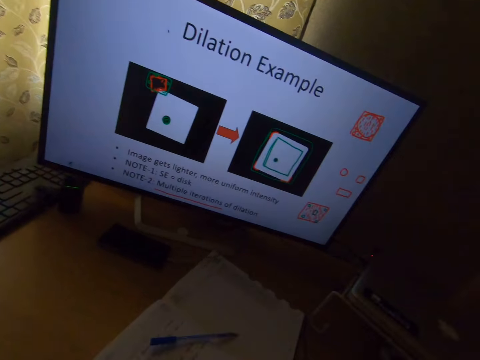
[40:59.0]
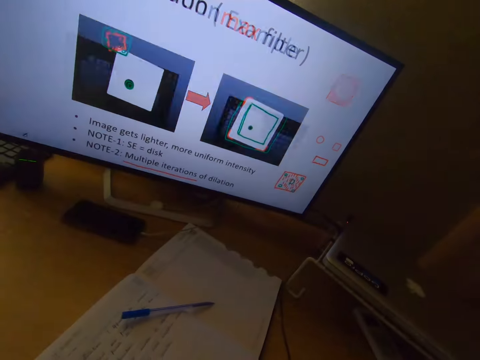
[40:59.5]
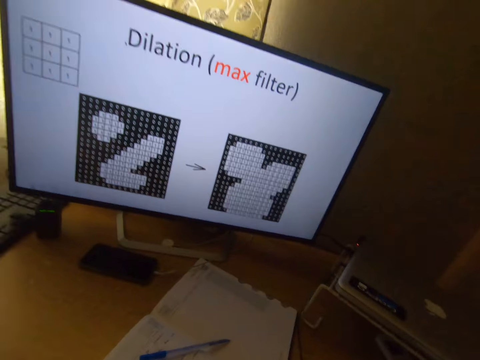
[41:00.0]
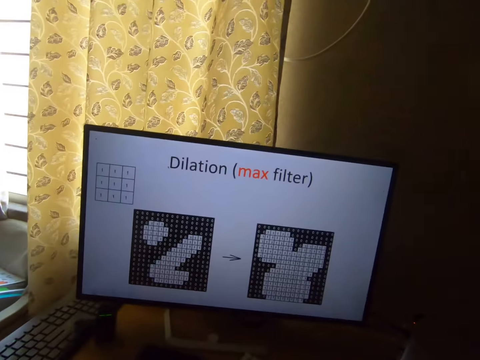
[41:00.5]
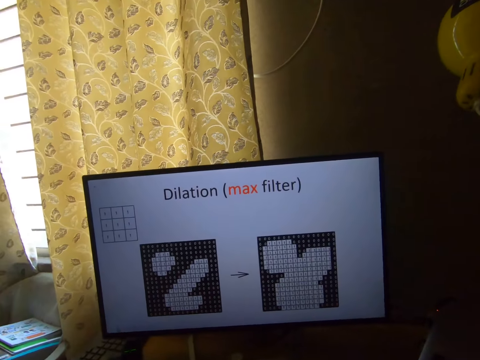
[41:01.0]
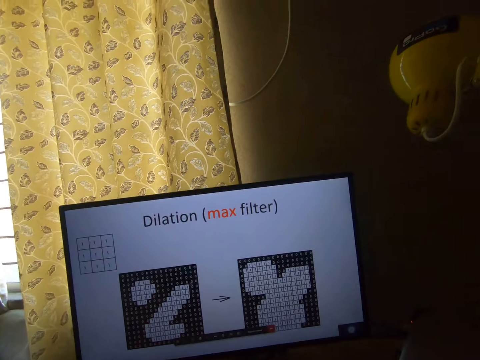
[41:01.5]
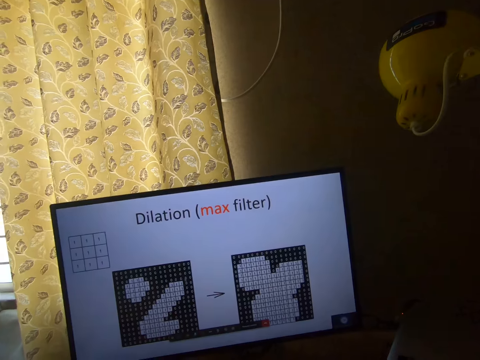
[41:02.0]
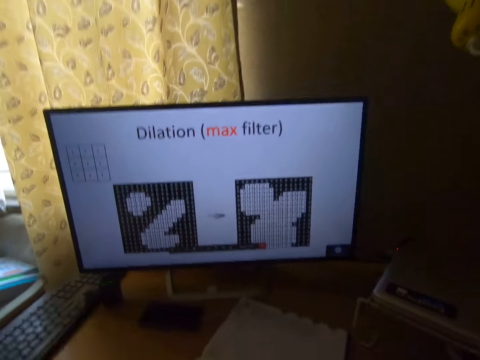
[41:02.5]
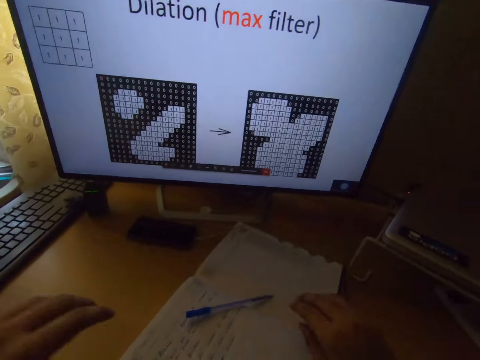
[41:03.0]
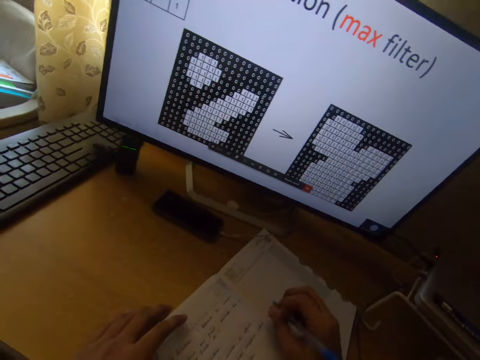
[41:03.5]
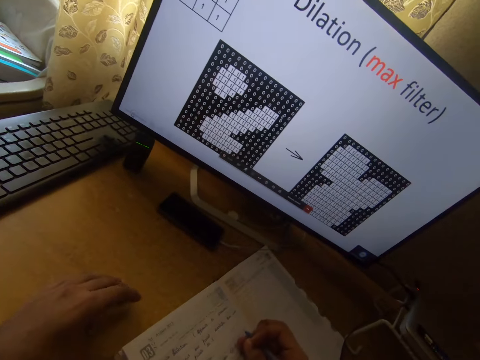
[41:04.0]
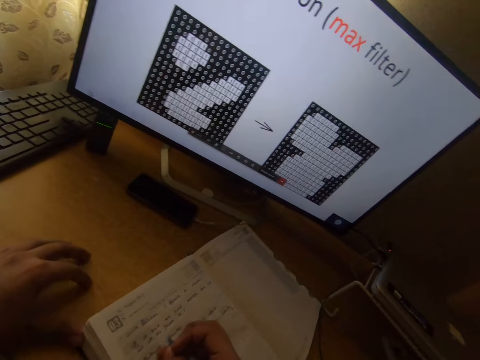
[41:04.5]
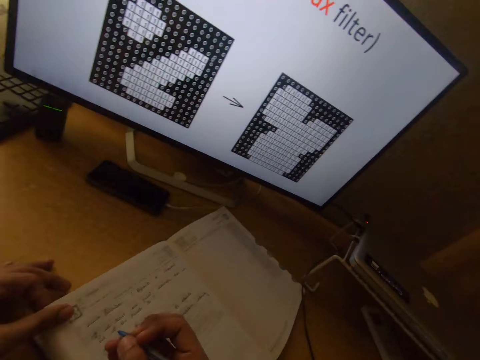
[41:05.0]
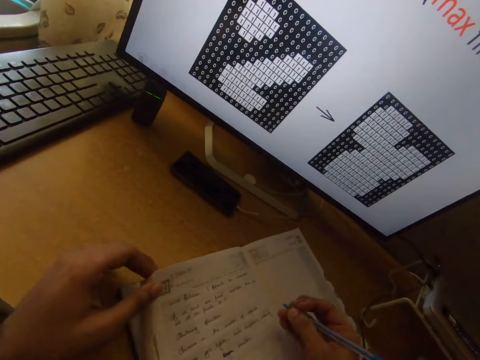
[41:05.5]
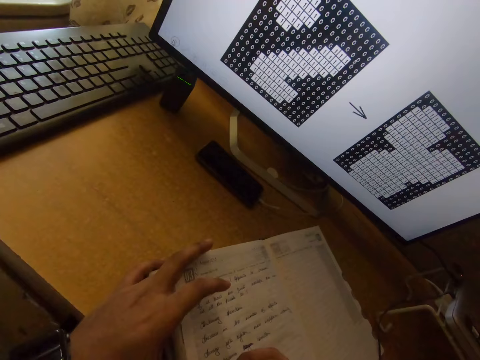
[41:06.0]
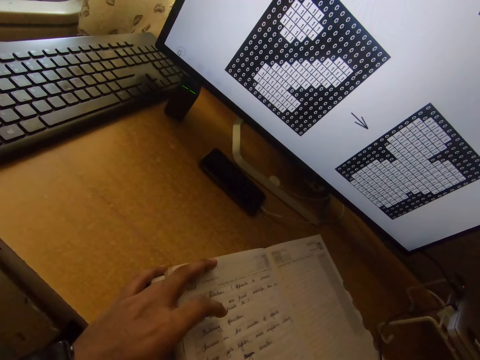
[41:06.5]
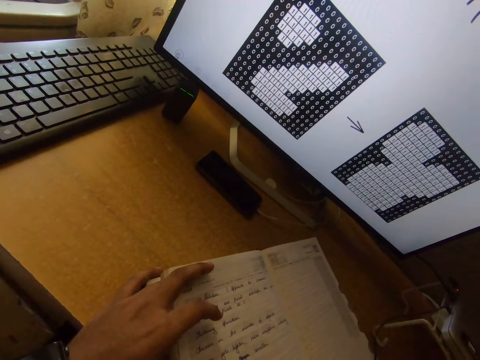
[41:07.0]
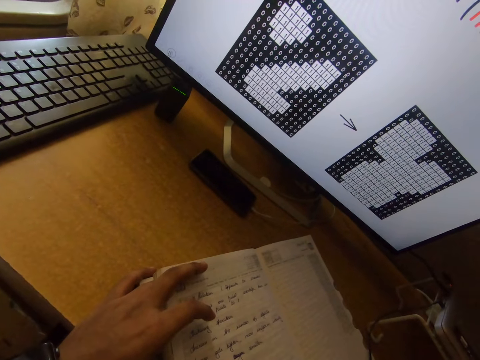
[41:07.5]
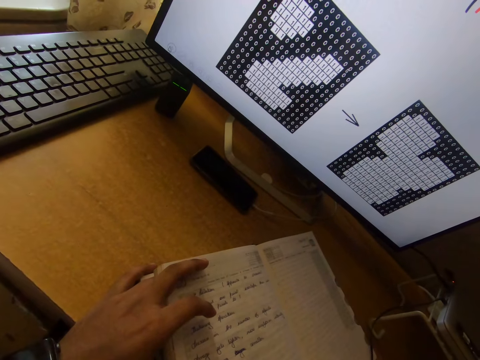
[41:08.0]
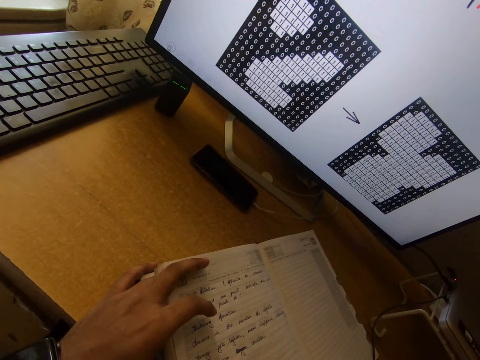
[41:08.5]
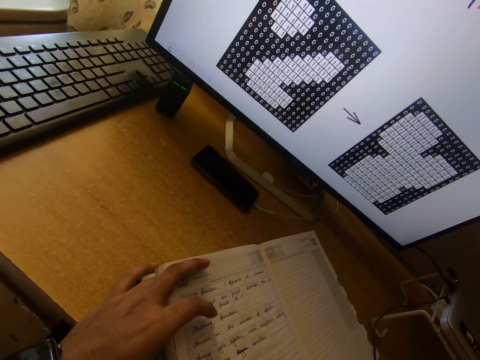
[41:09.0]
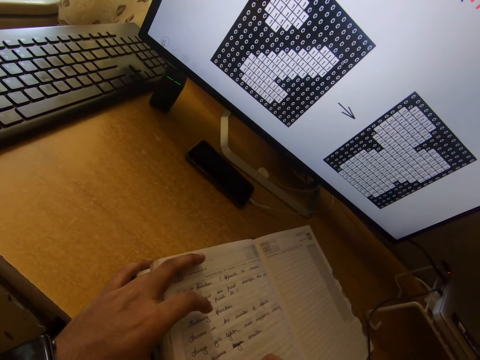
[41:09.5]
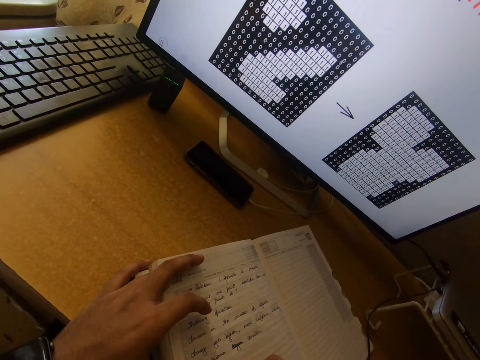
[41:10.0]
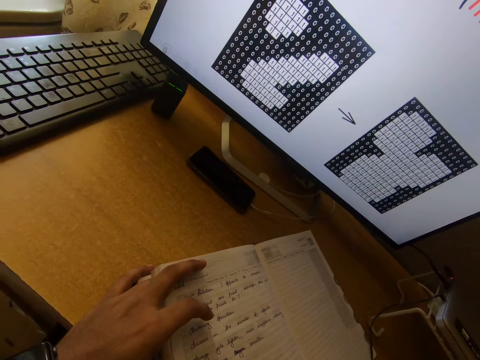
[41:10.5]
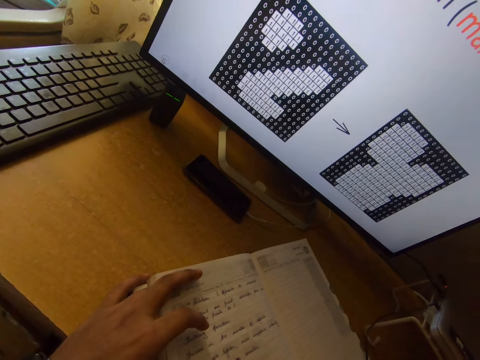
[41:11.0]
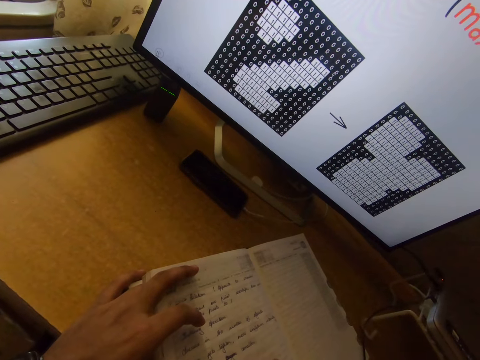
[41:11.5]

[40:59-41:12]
The camera wearer picks up a pen from a book on a table with his right hand. He writes in the book with his right hand. He holds the edge of the book with his left hand.

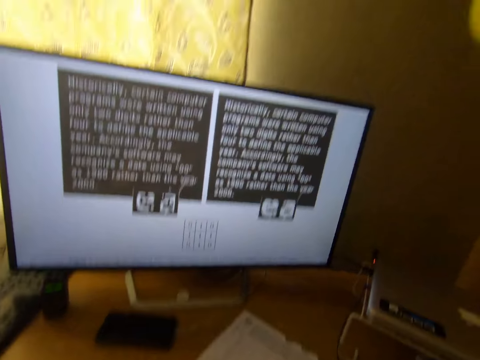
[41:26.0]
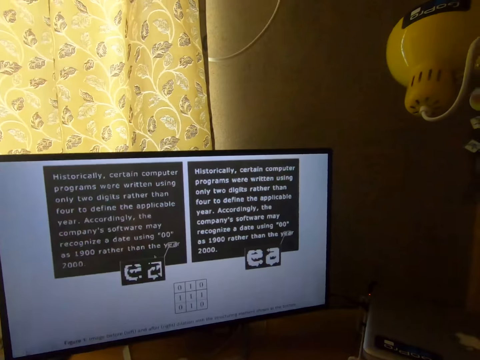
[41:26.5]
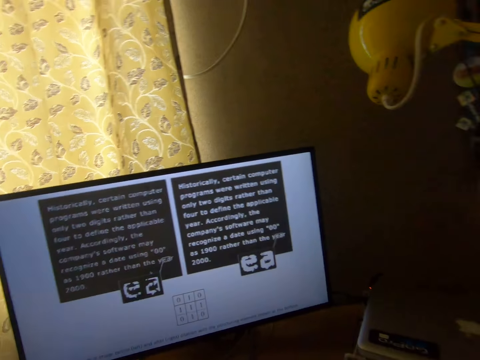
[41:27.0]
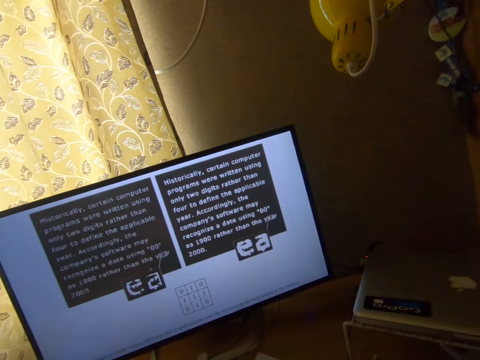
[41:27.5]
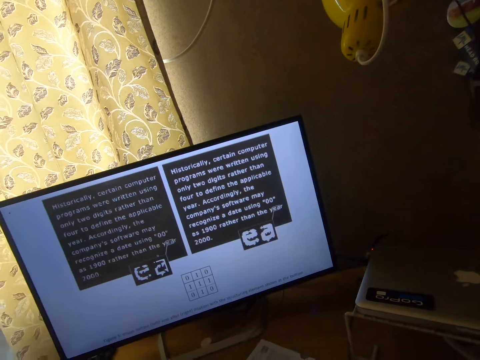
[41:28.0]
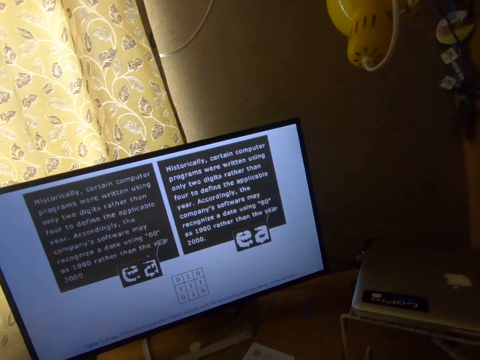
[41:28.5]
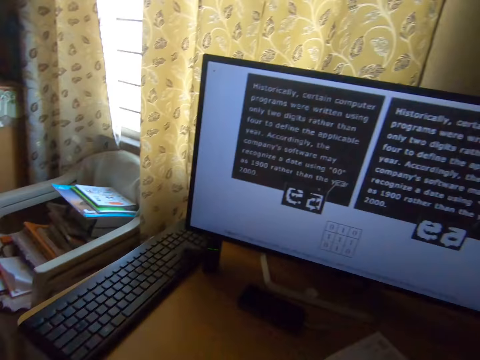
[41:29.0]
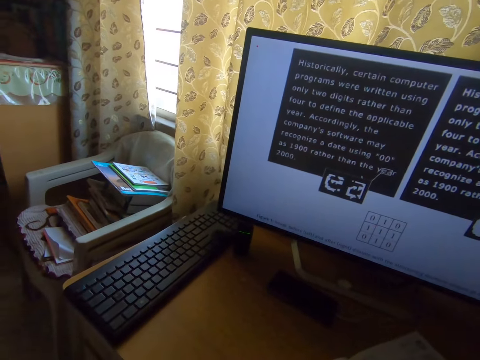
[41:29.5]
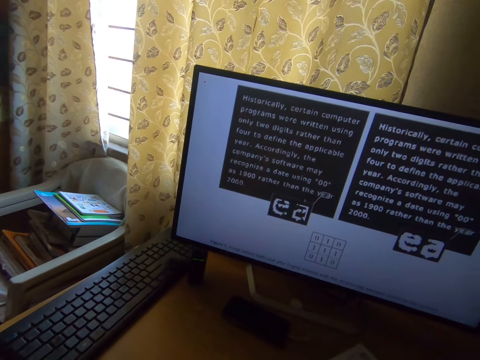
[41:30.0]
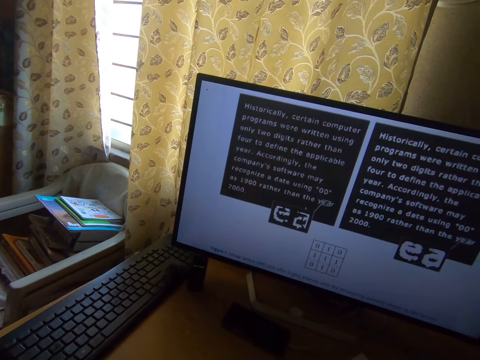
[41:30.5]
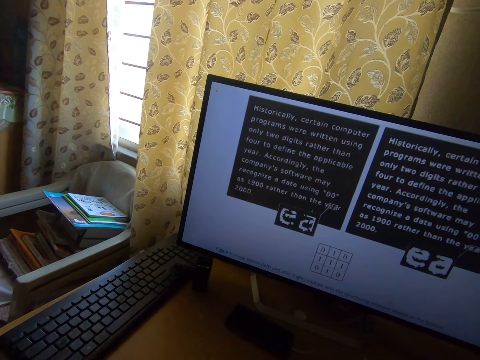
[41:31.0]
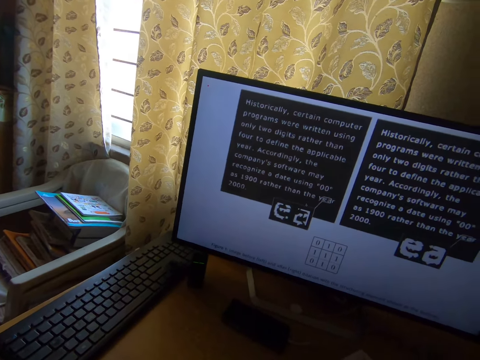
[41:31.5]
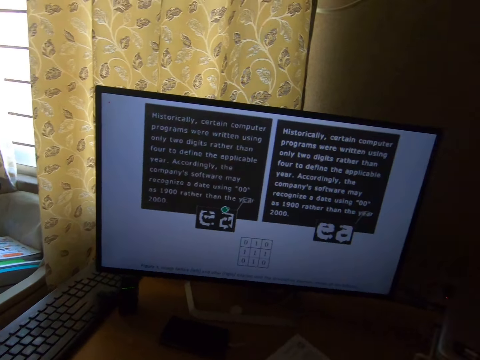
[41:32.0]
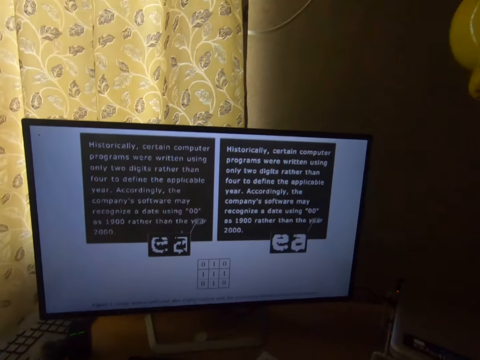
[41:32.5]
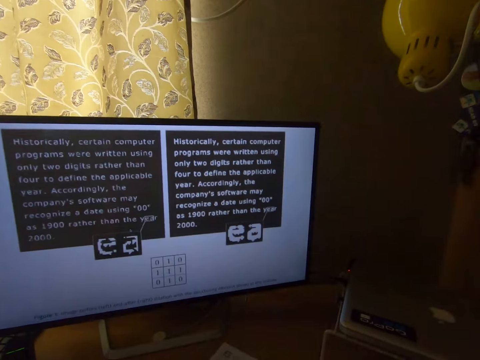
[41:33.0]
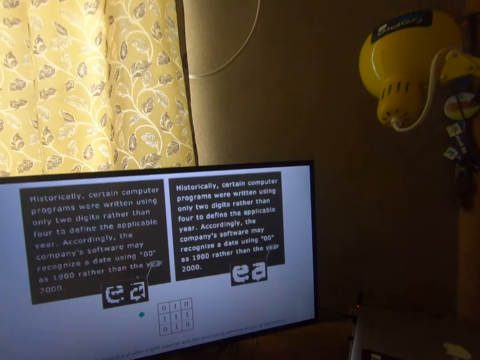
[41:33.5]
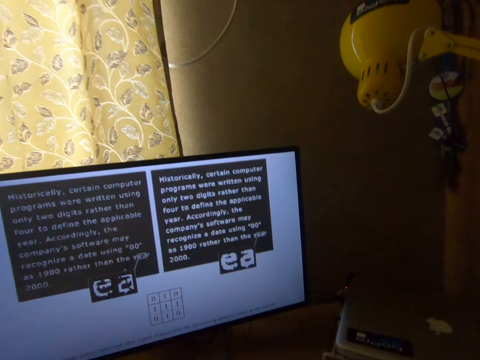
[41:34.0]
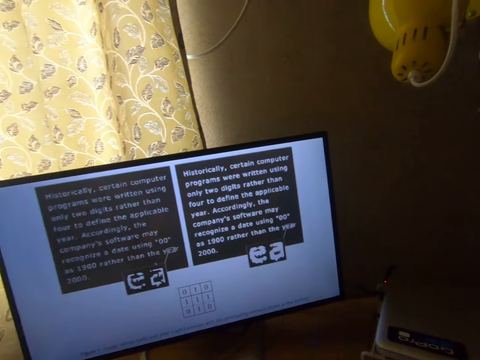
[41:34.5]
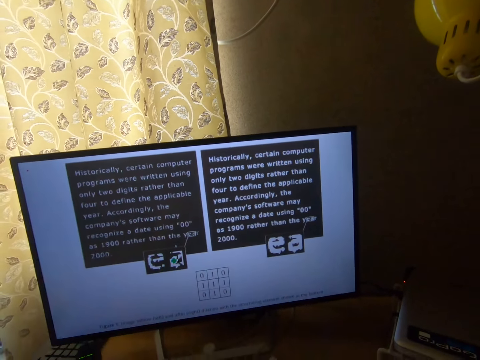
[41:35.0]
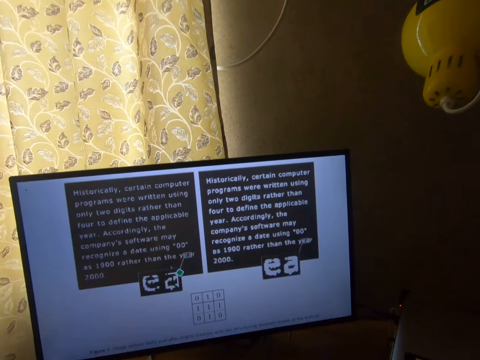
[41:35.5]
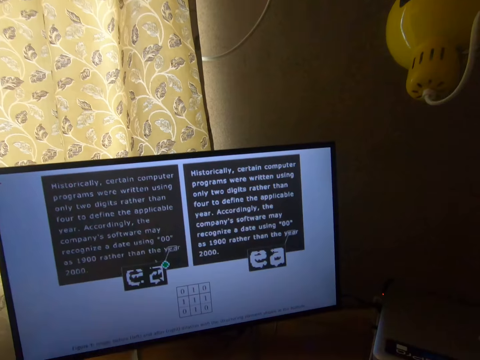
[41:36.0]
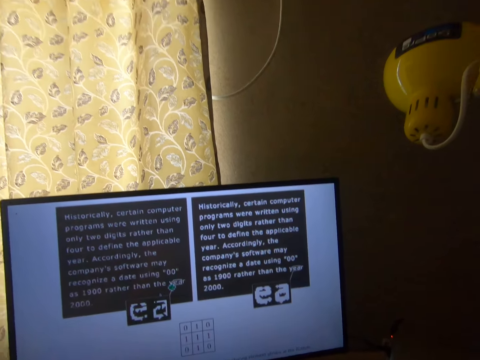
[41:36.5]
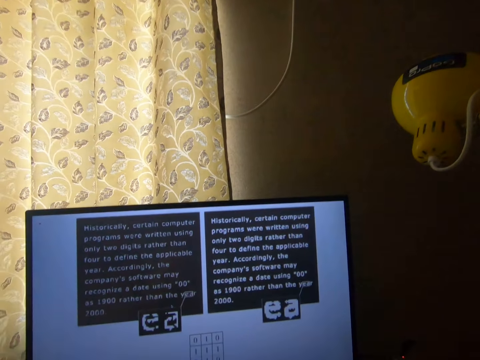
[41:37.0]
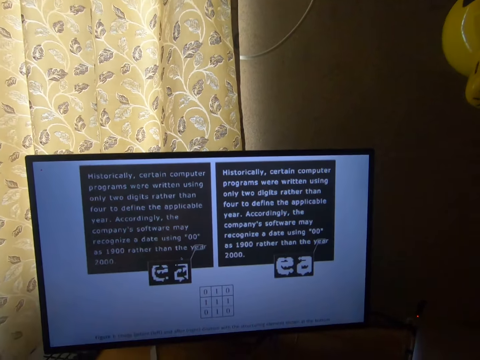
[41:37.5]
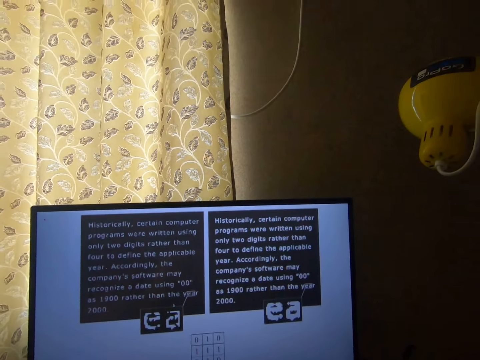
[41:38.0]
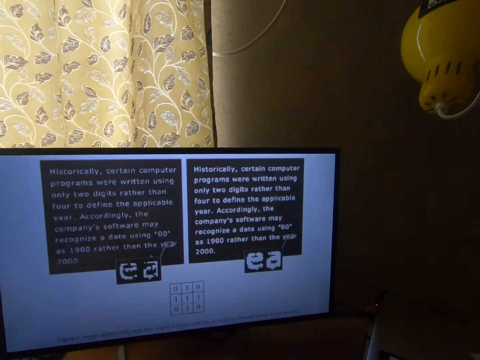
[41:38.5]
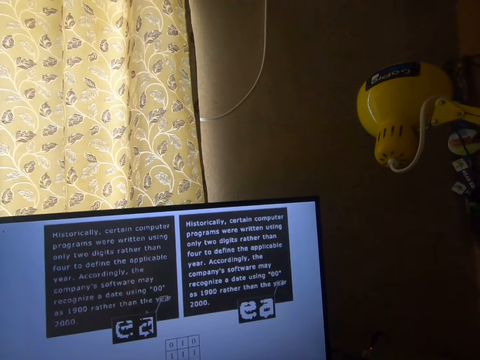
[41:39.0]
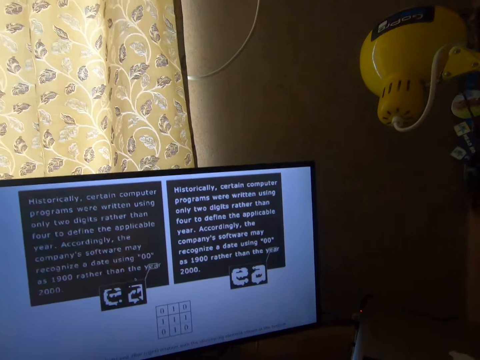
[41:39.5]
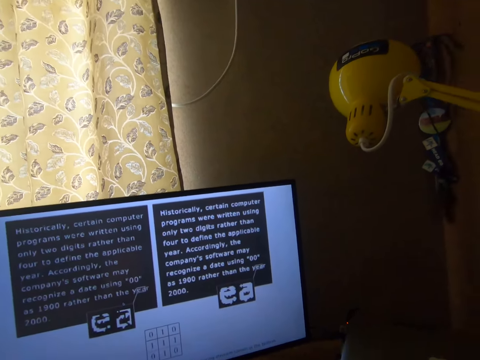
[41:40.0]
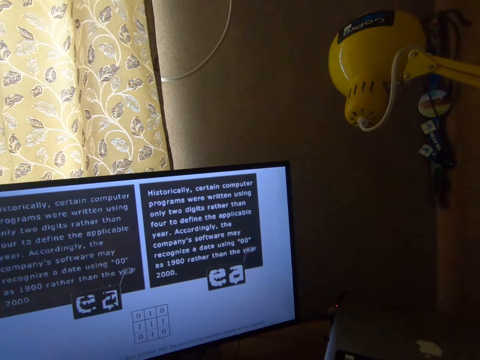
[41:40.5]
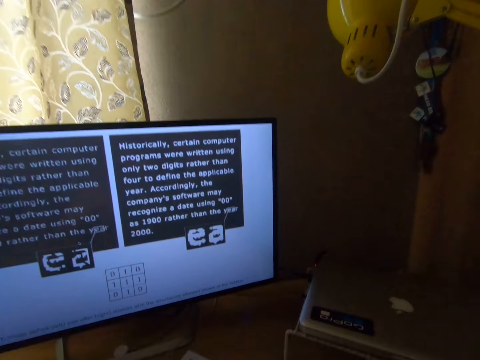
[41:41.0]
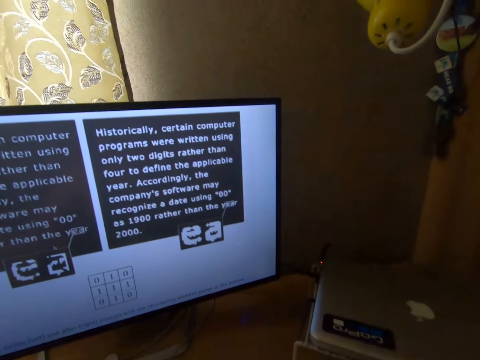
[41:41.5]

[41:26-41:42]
The camera wearer stares at the computer.
